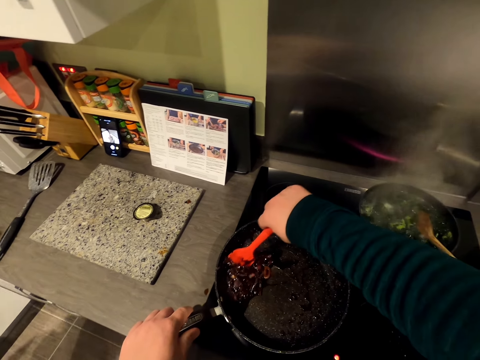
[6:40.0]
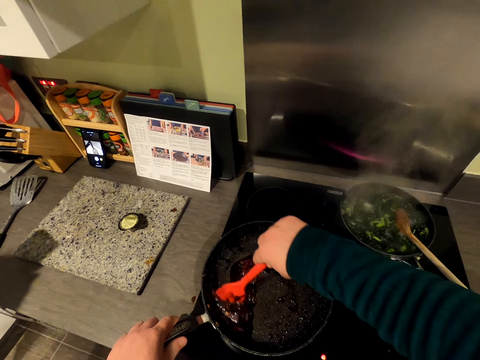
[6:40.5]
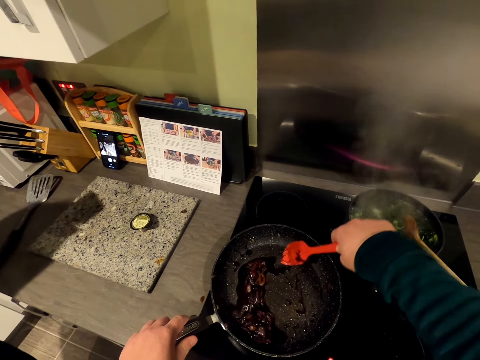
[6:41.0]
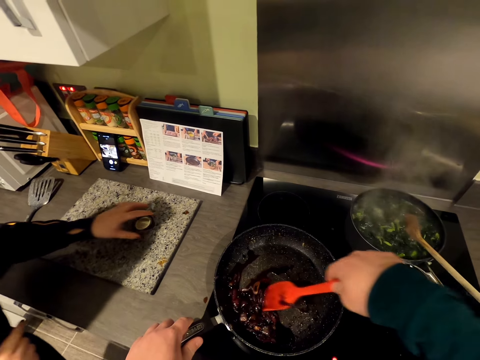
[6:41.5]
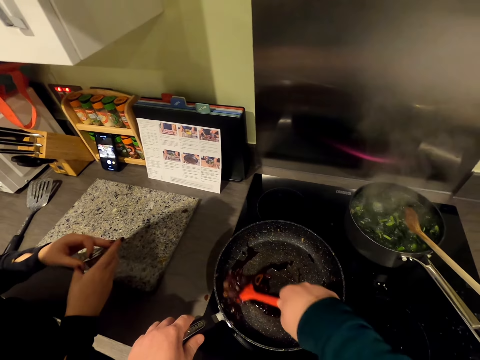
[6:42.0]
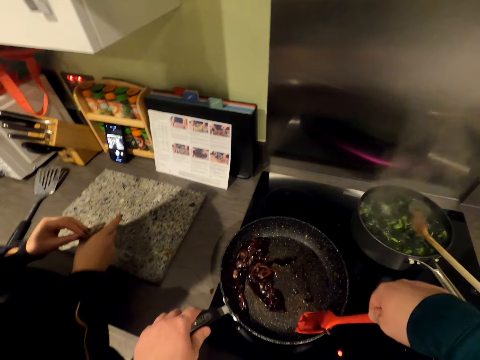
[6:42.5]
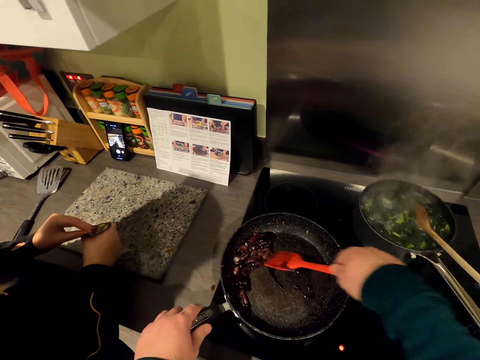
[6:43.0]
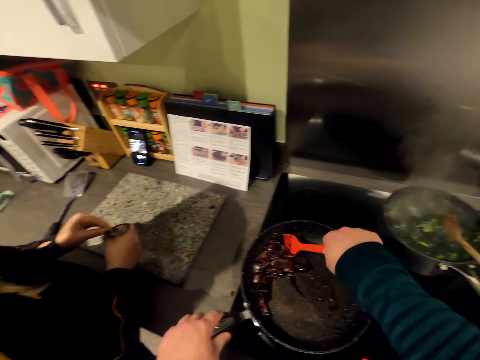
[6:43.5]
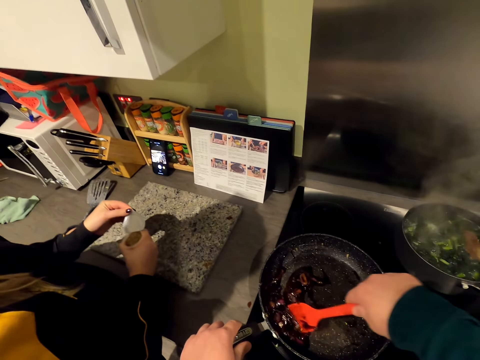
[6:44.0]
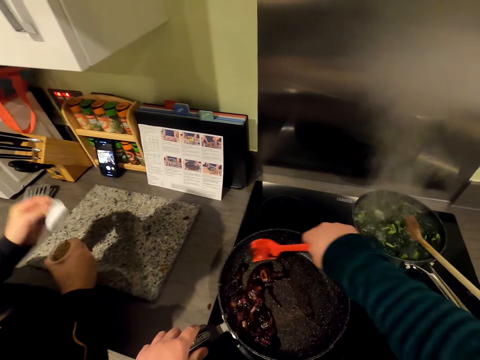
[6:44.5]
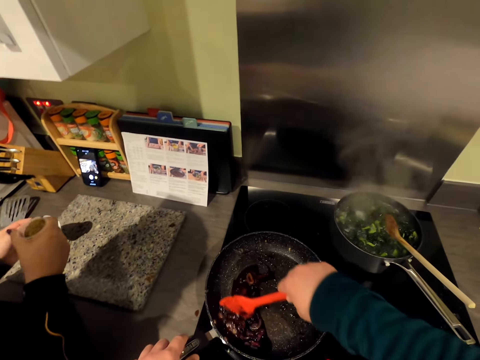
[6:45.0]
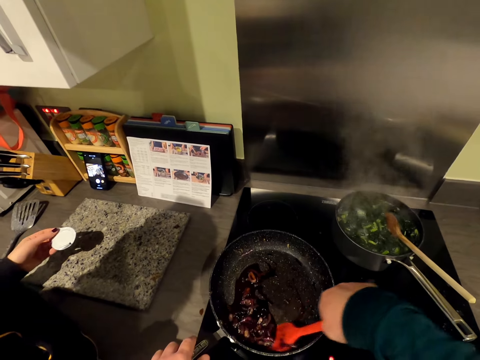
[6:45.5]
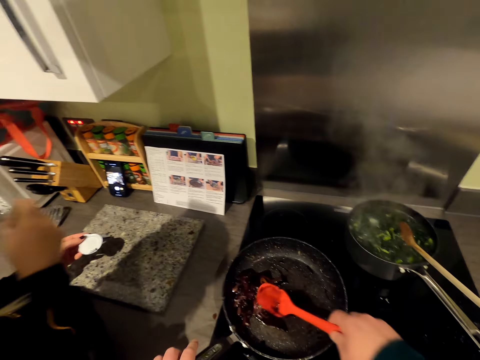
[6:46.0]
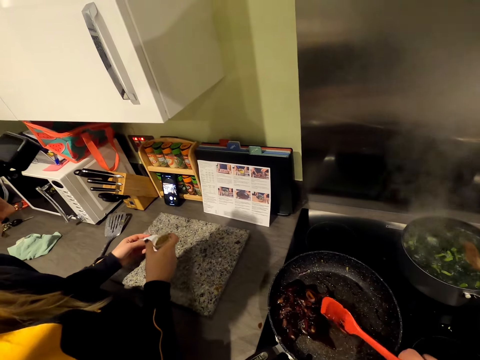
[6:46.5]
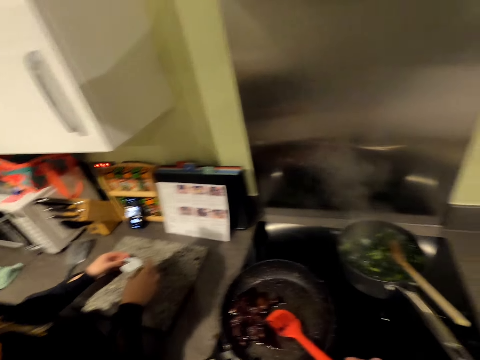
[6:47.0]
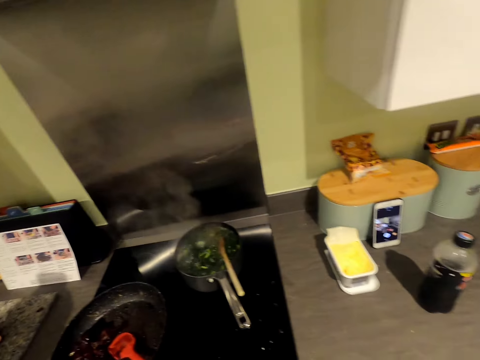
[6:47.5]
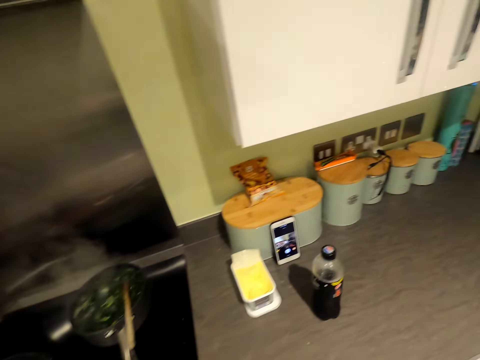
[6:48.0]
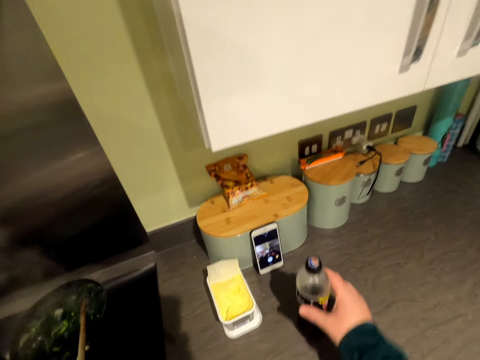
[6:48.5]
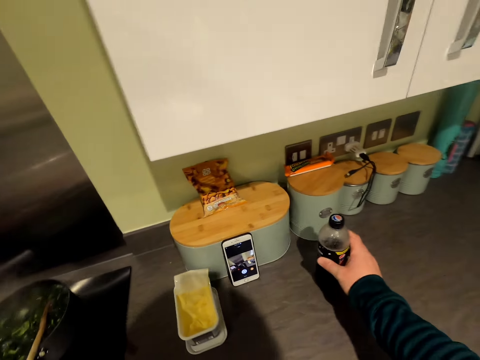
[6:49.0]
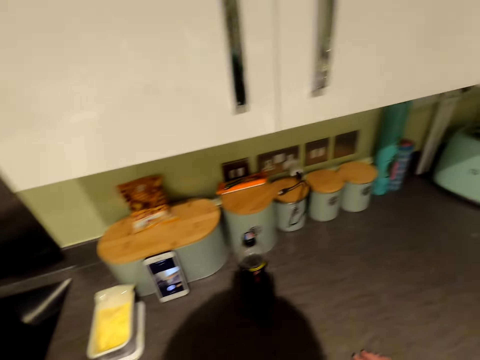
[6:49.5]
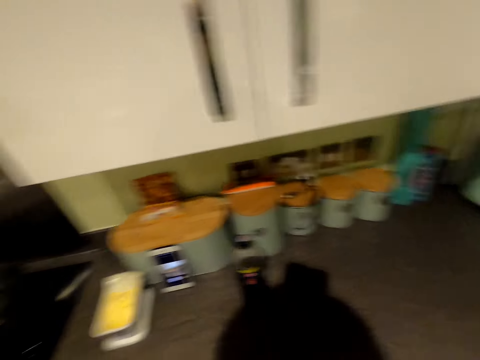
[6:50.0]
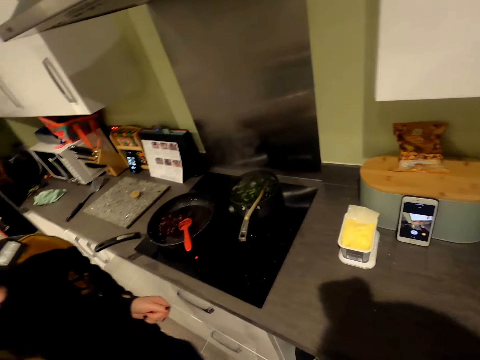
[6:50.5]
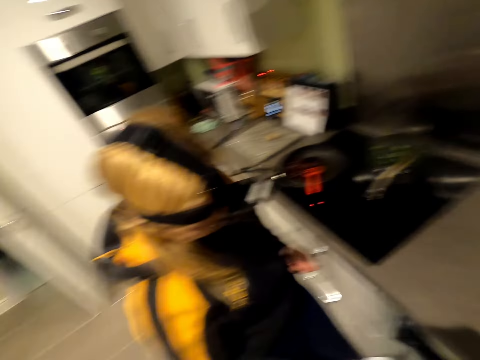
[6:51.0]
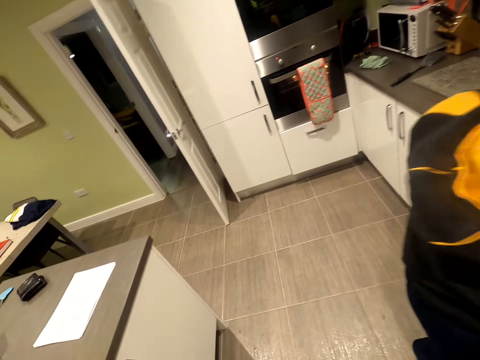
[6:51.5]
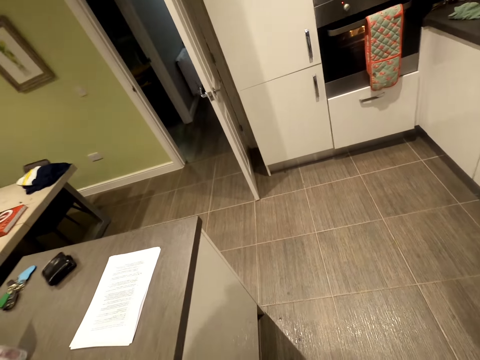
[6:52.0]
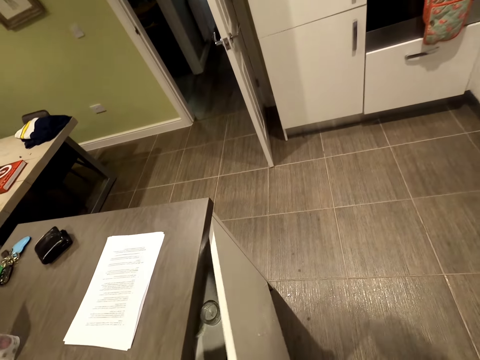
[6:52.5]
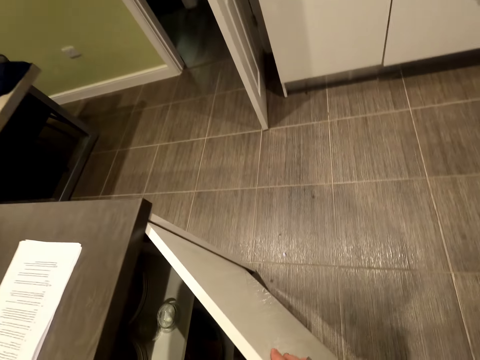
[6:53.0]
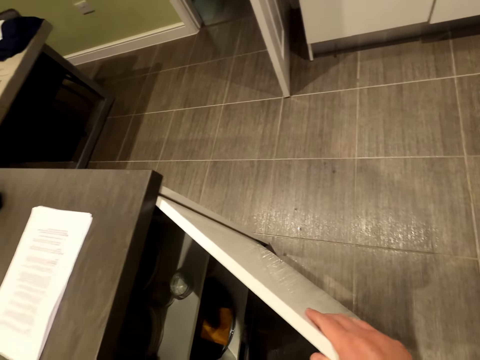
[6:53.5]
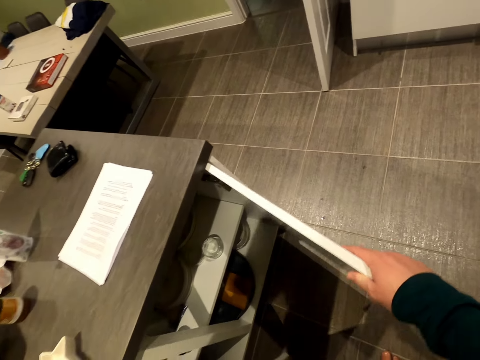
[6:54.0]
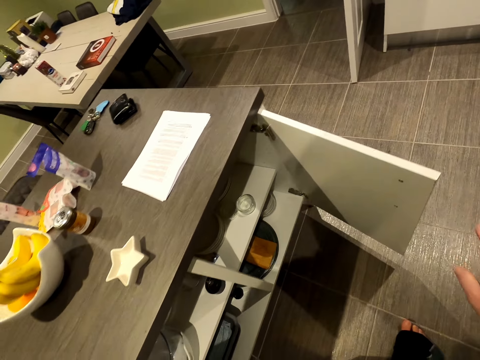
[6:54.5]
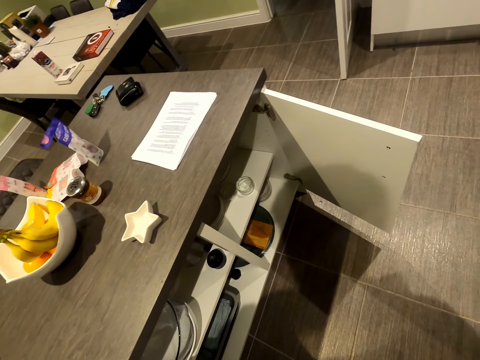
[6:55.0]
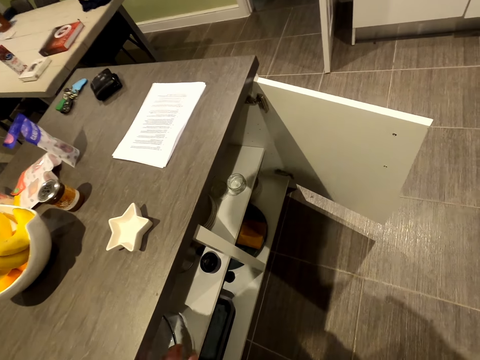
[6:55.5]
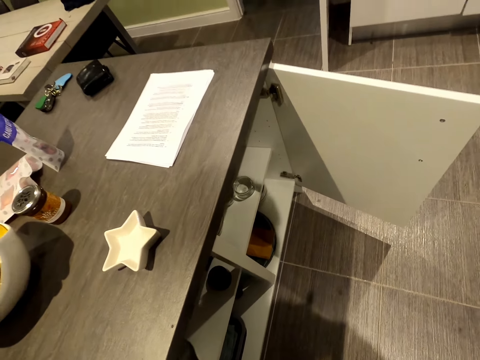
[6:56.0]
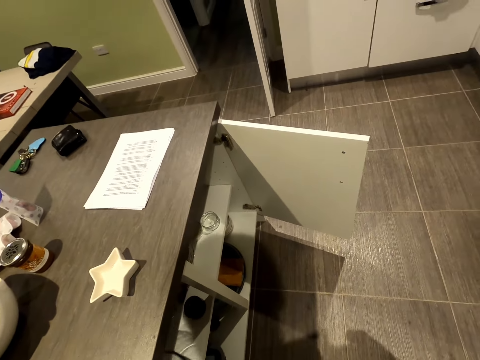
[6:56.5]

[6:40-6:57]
A woman grabs something, opens something, and smells the contents. The camera wearer looks around. They move the soda. They speak, walk forward, and open a cabinet. The woman speaks.

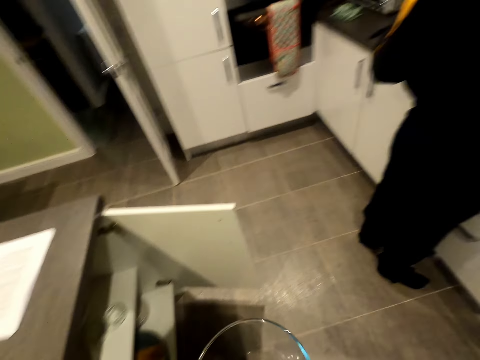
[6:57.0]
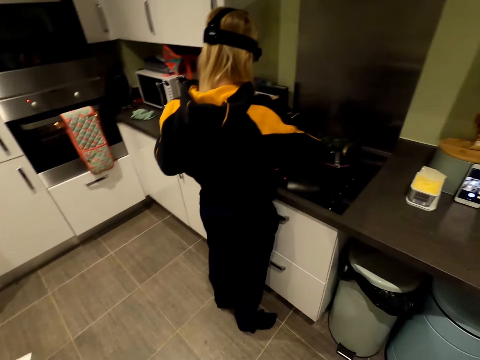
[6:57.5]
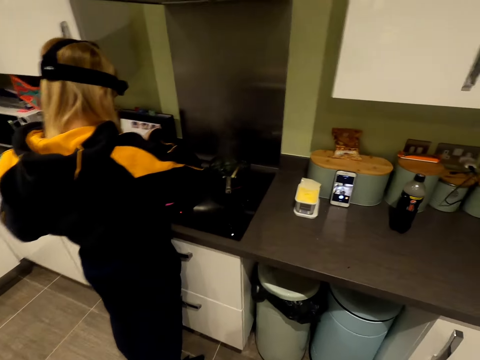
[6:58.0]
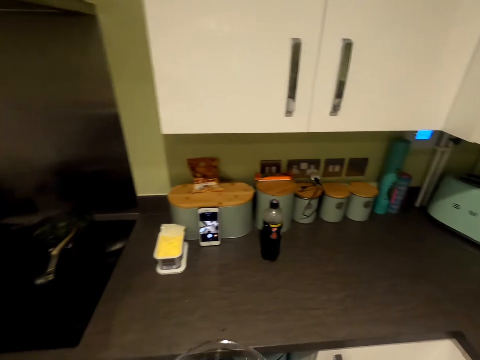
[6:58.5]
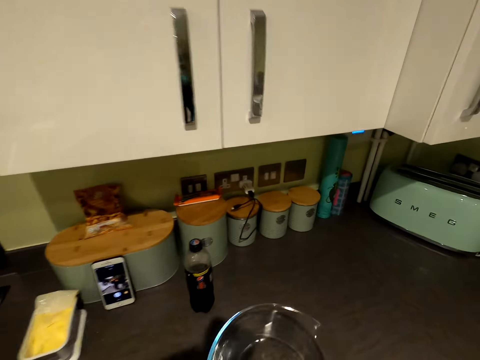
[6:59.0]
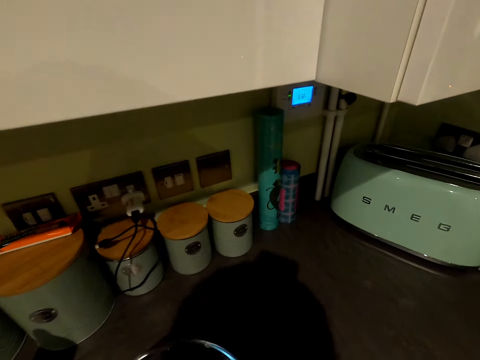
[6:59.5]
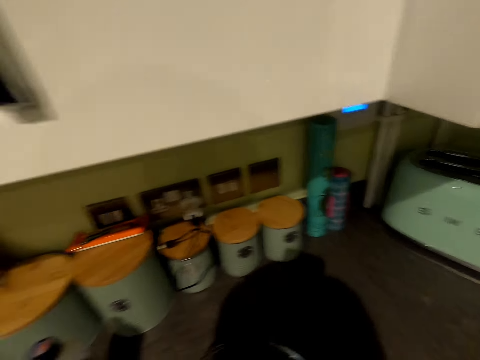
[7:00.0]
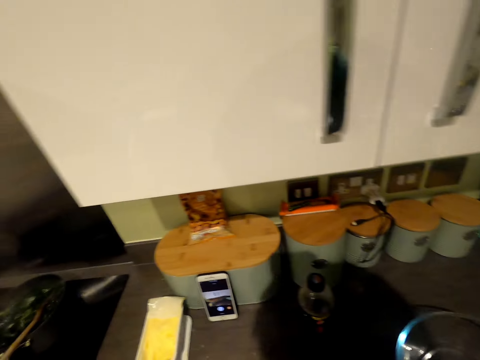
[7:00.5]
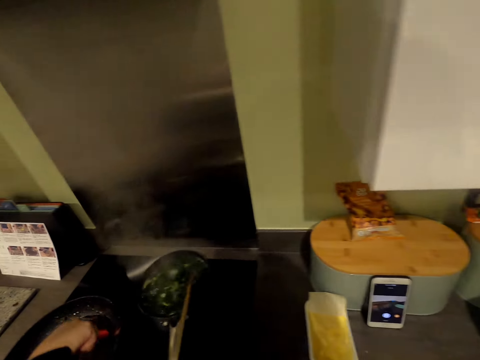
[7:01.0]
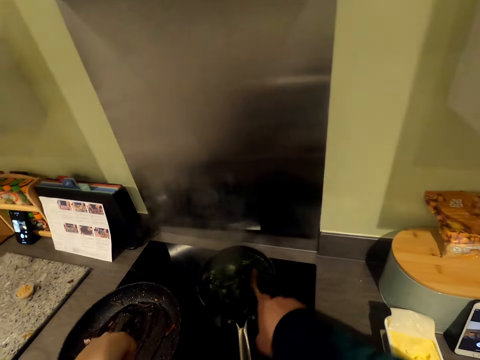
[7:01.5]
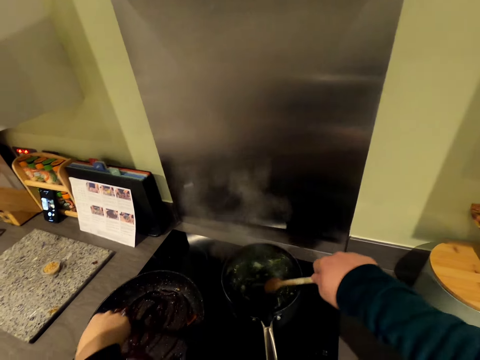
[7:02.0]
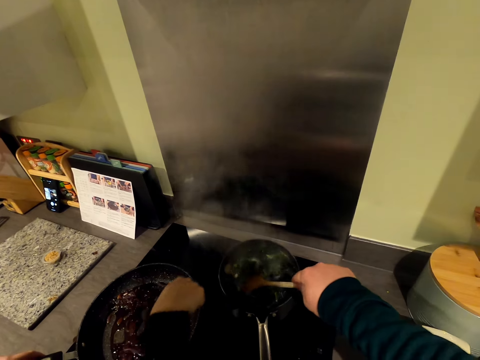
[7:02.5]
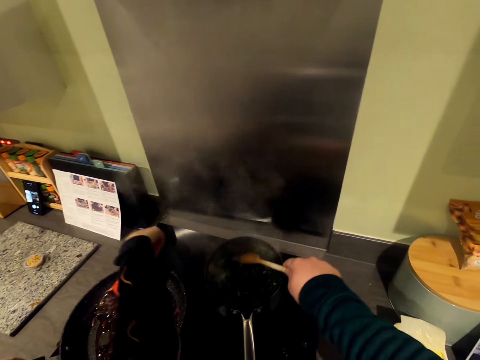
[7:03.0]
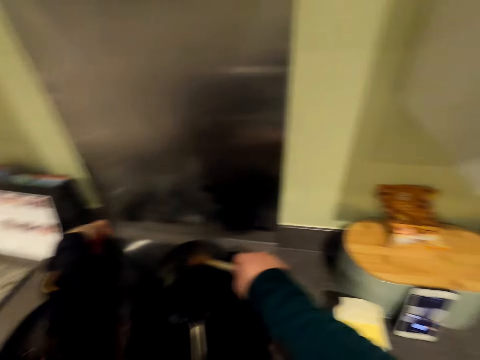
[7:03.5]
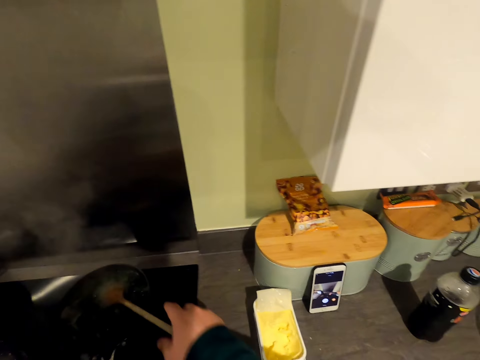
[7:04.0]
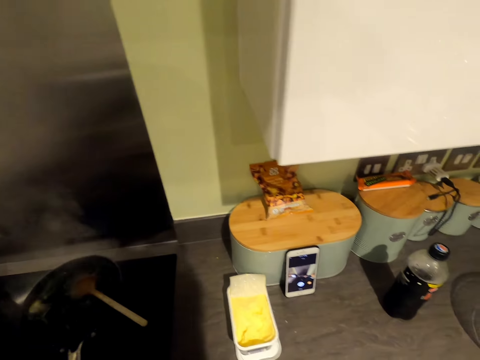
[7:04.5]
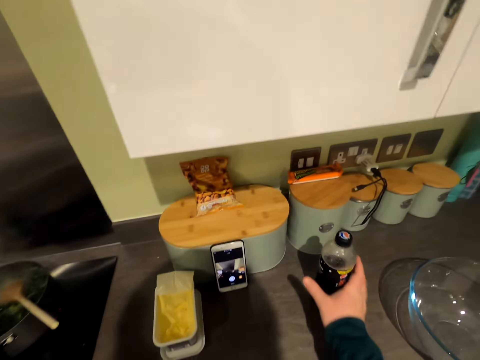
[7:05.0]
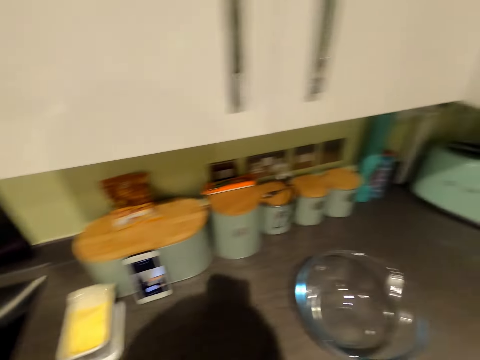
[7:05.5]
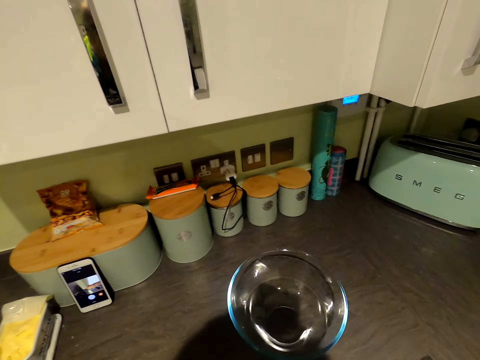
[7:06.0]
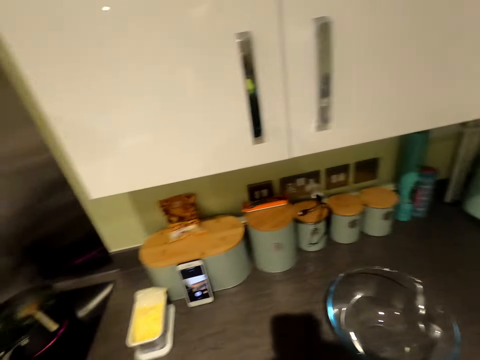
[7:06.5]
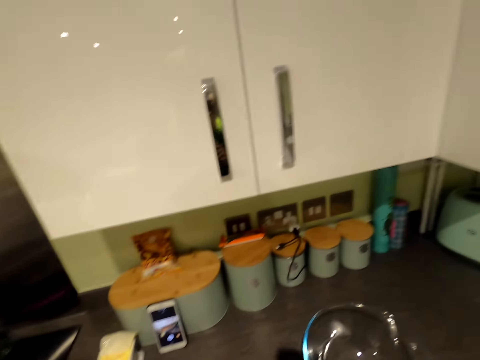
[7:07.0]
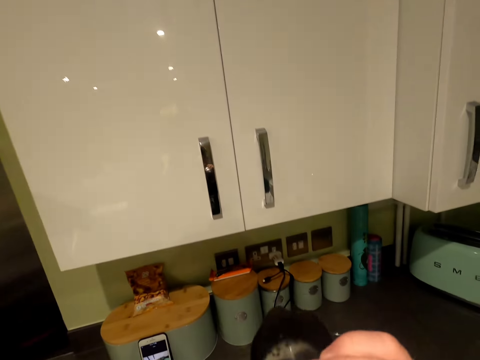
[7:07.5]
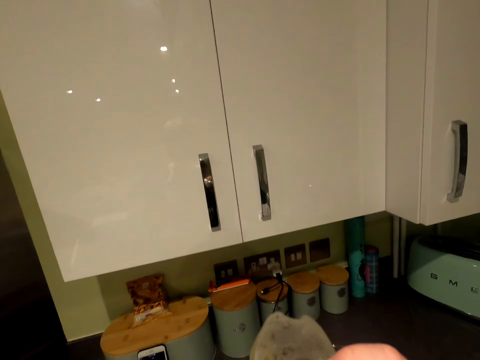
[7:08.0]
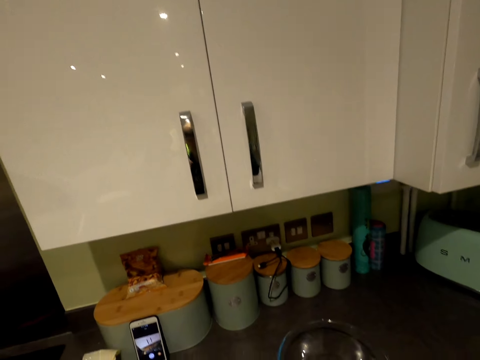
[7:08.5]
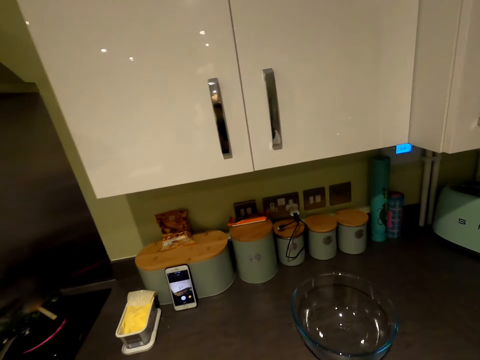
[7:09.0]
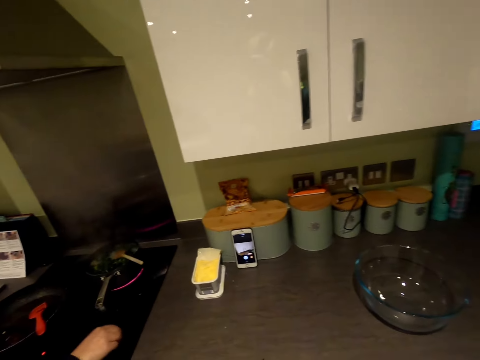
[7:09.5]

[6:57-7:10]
The camera wearer walks forward. They put a bowl on the countertop. They grab a wooden spoon. They stir vegetables on the oven. They grab soda. They drink the soda.
